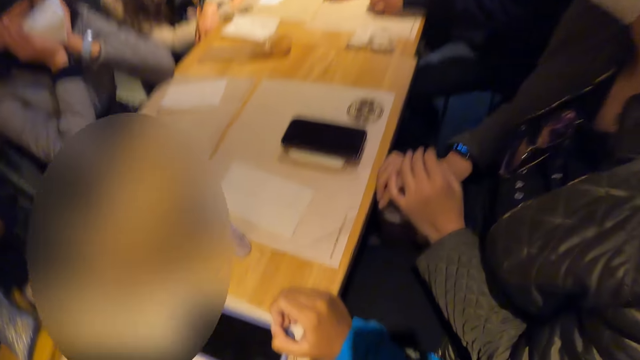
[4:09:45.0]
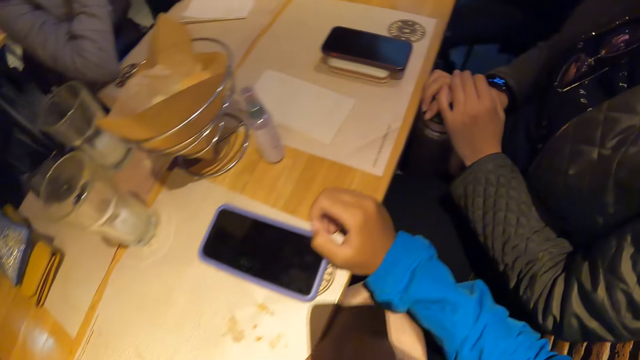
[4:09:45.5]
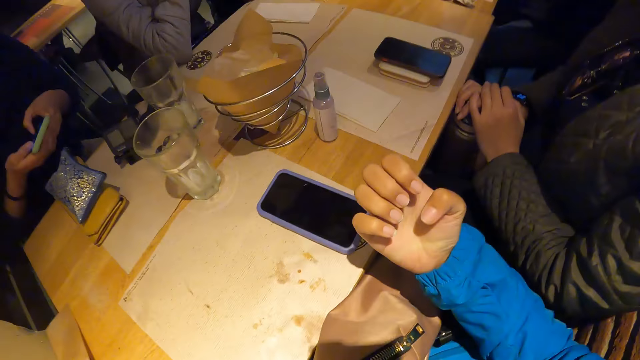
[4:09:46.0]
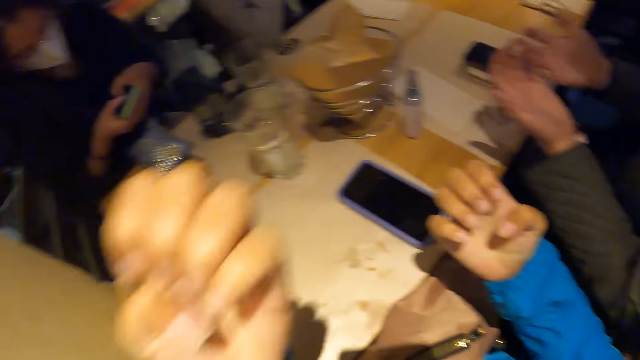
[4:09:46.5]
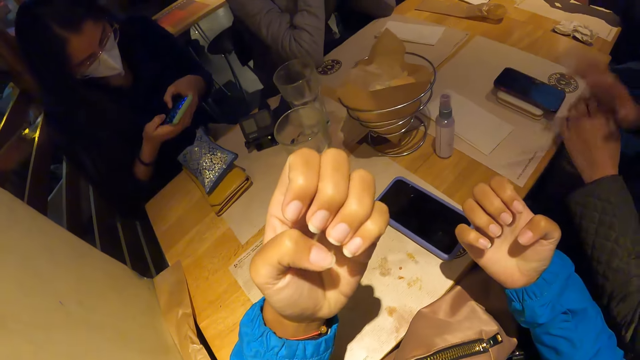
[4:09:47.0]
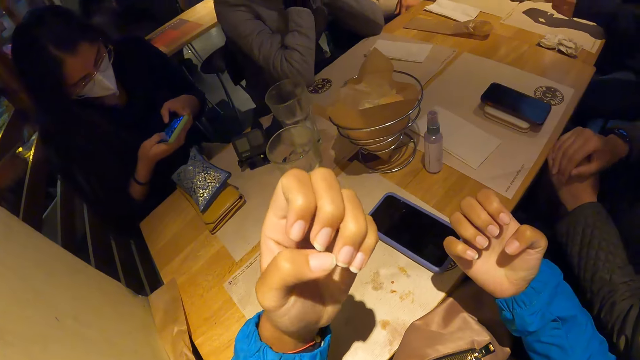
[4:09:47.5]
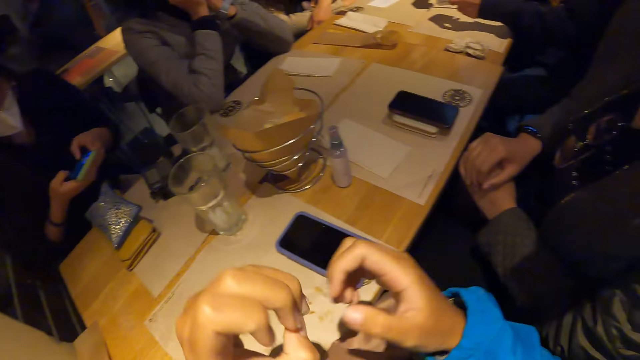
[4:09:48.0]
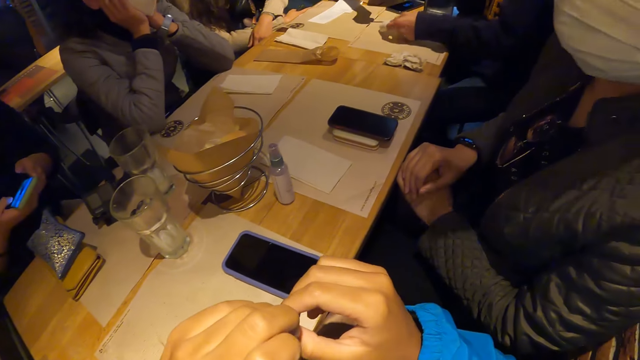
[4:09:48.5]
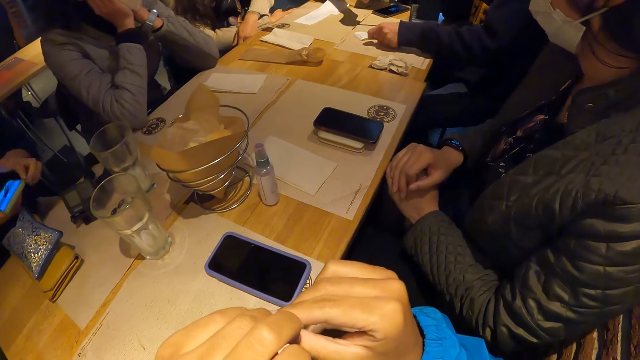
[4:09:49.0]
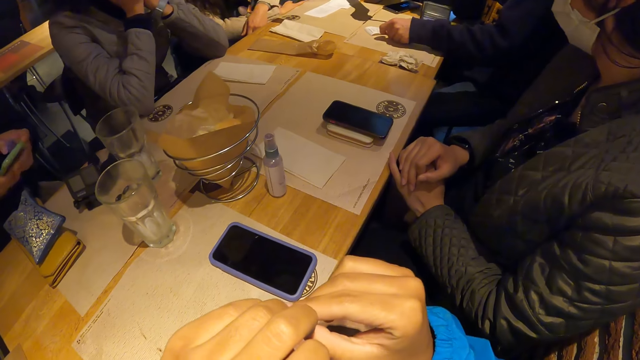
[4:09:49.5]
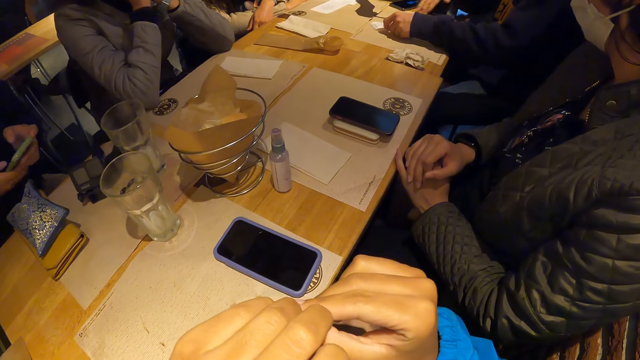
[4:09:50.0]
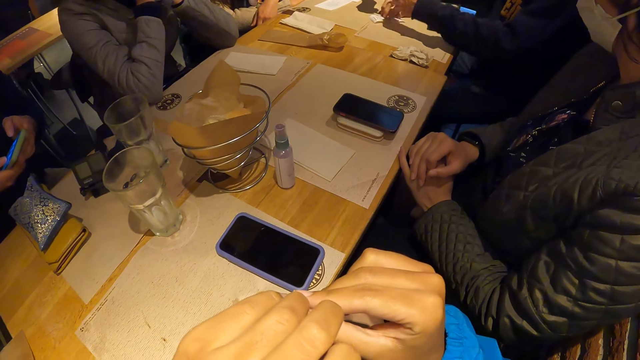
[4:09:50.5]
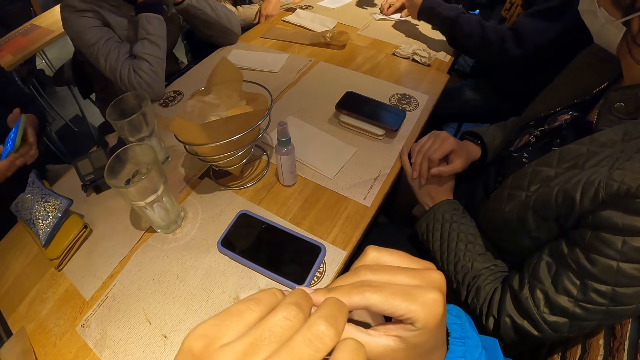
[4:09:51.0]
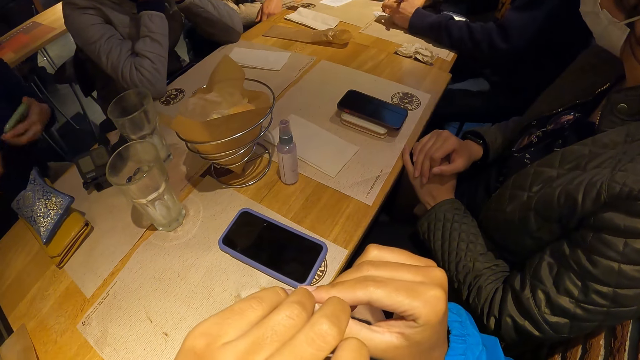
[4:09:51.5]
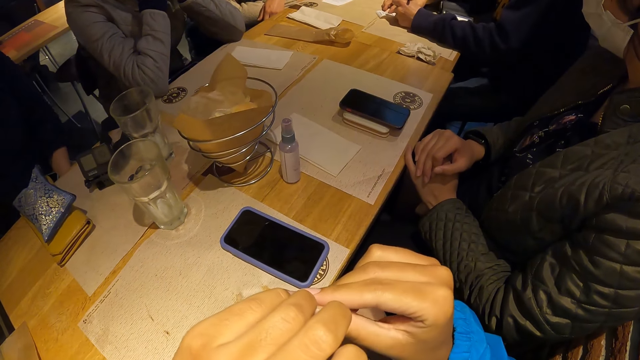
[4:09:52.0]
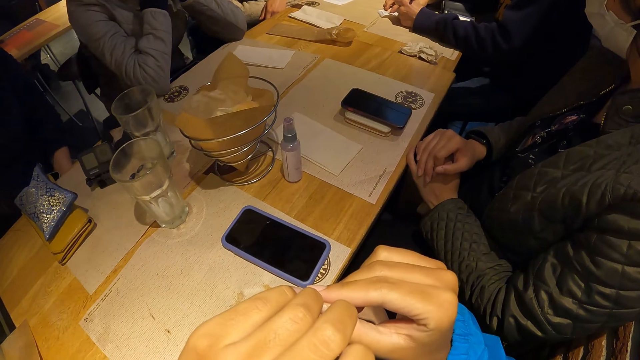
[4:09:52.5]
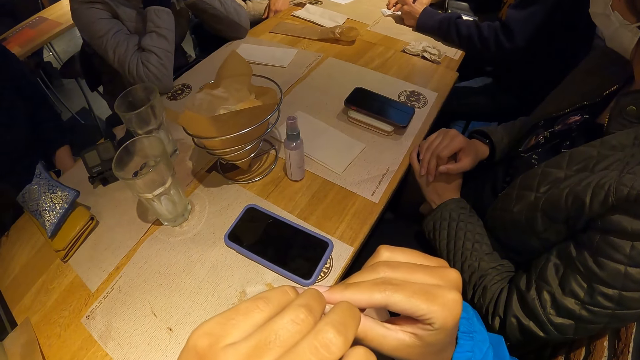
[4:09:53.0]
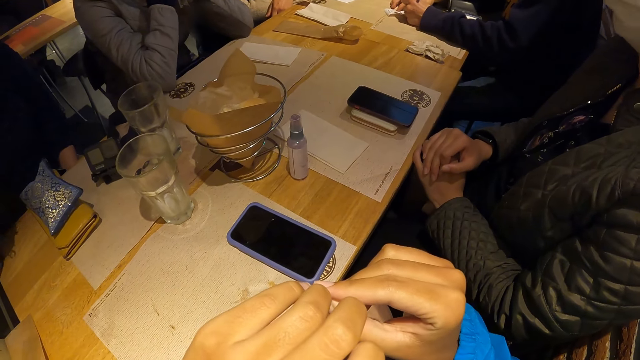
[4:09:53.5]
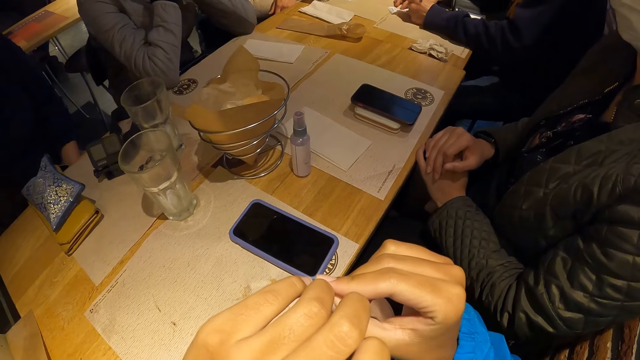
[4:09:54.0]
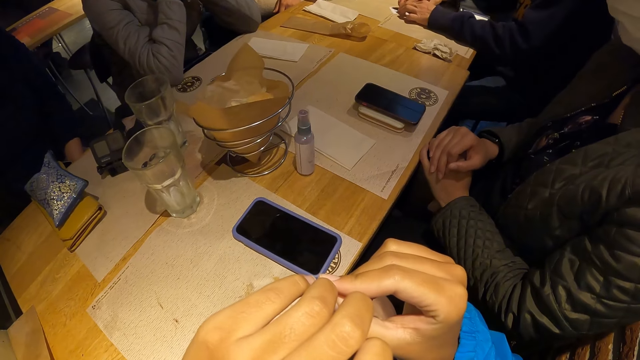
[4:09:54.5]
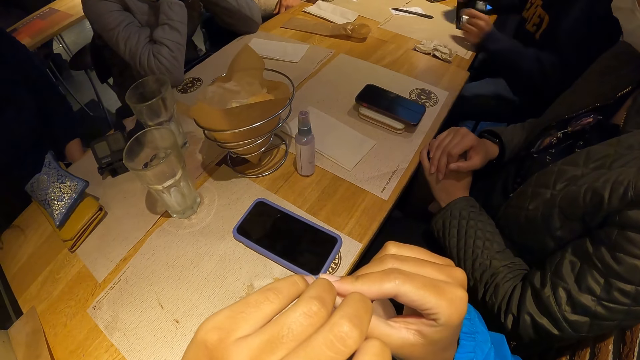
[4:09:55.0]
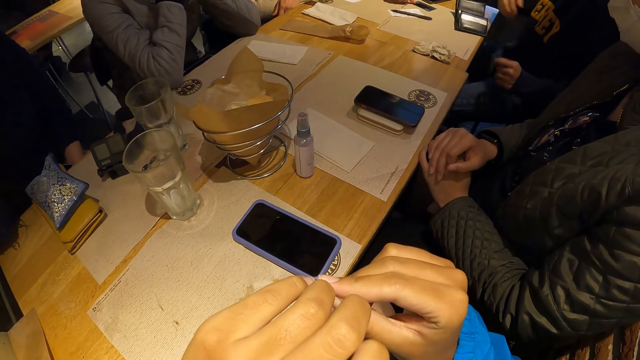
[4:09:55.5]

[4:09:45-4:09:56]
A man drops a paper on the table. The camera wearer looks at her fingers. She picks at her fingers. Another man passes the paper to the first man from the table. The other man writes on the paper on the table.

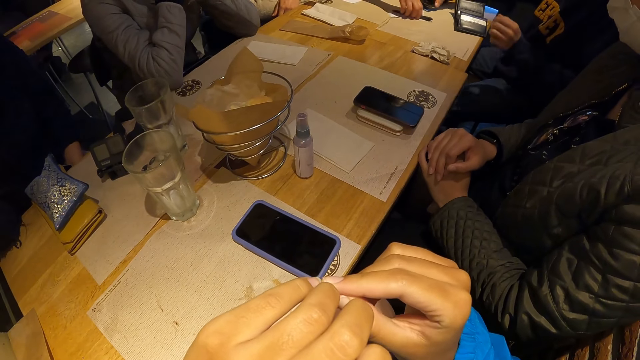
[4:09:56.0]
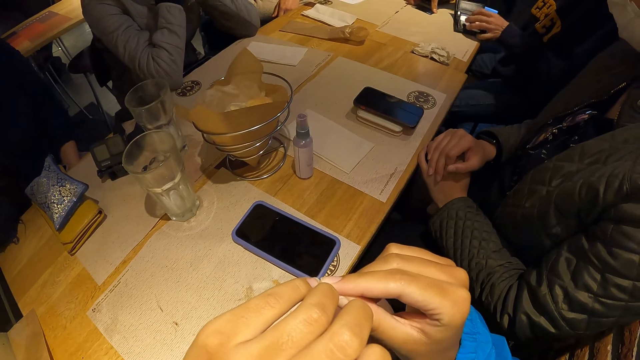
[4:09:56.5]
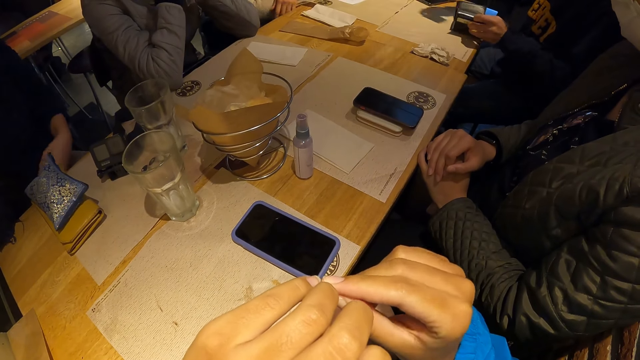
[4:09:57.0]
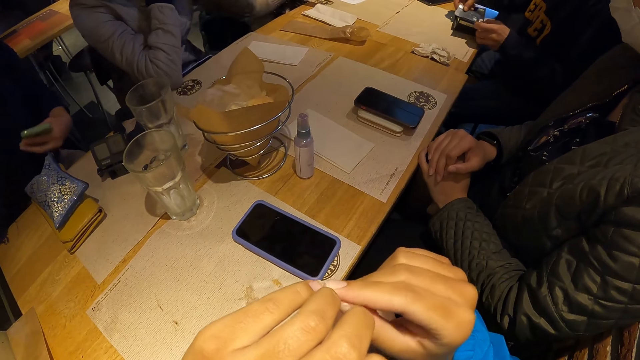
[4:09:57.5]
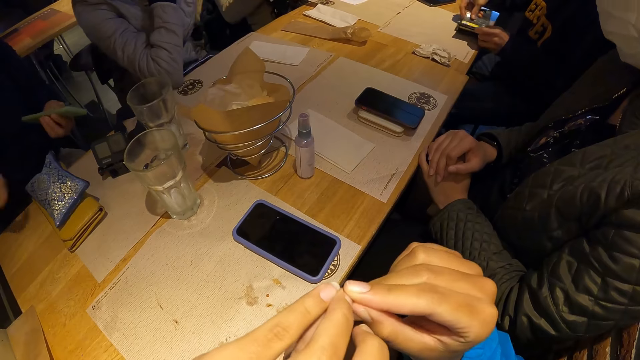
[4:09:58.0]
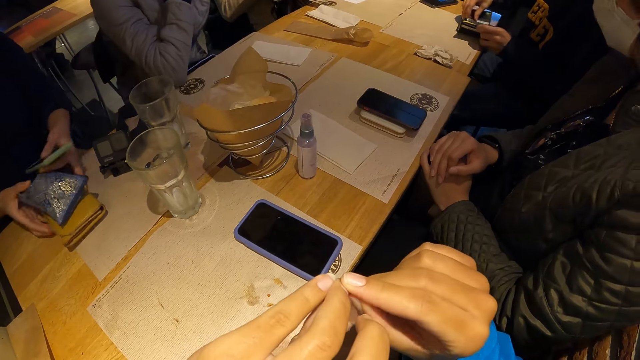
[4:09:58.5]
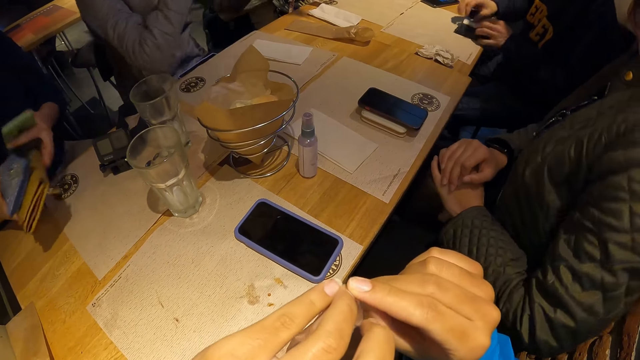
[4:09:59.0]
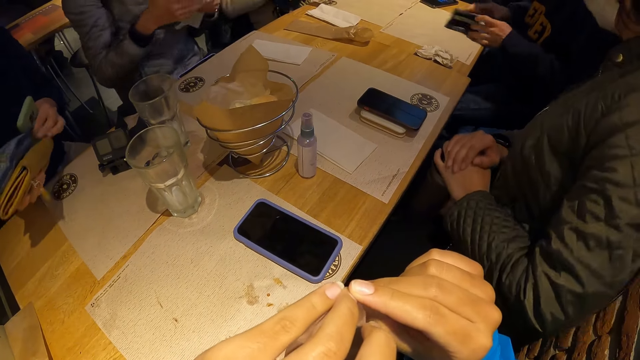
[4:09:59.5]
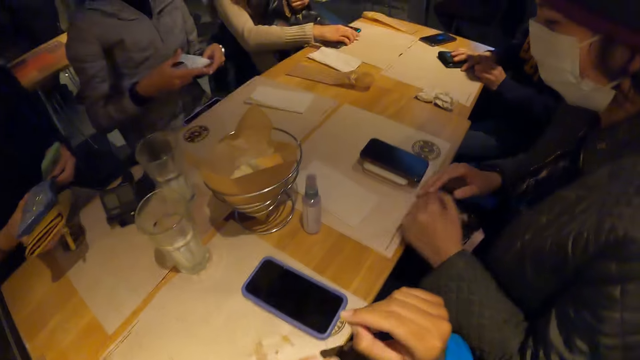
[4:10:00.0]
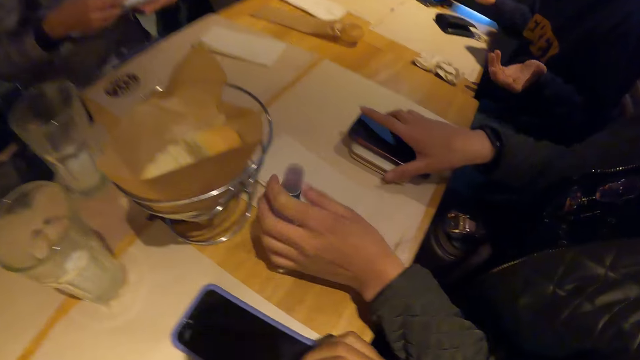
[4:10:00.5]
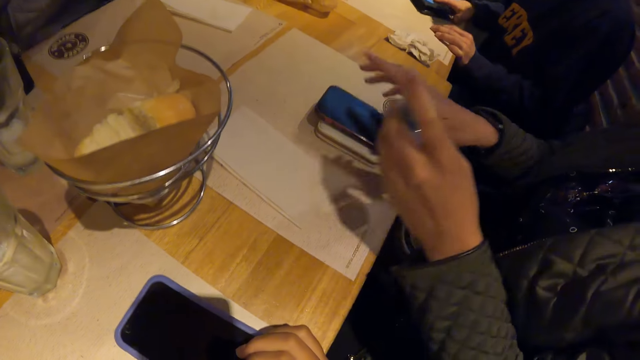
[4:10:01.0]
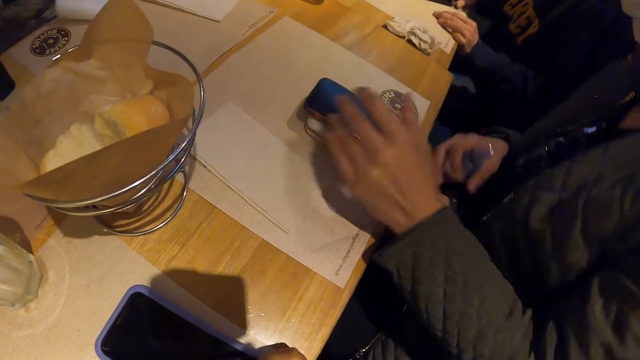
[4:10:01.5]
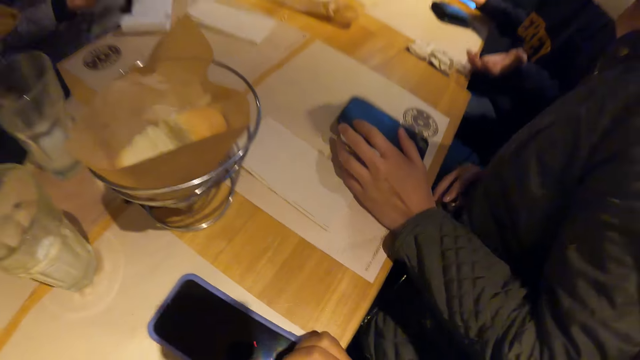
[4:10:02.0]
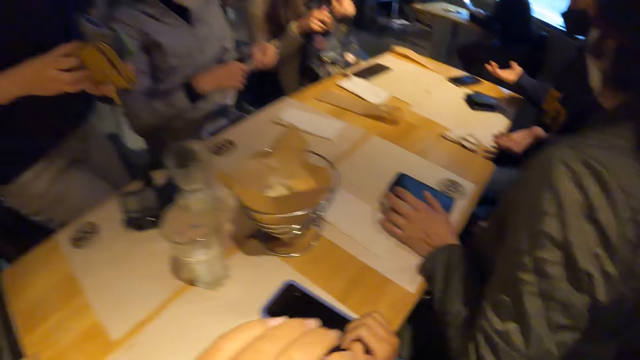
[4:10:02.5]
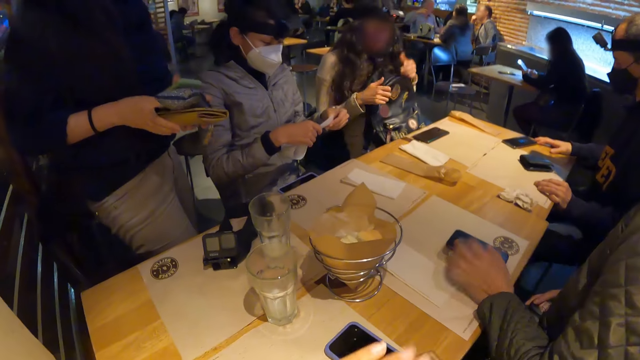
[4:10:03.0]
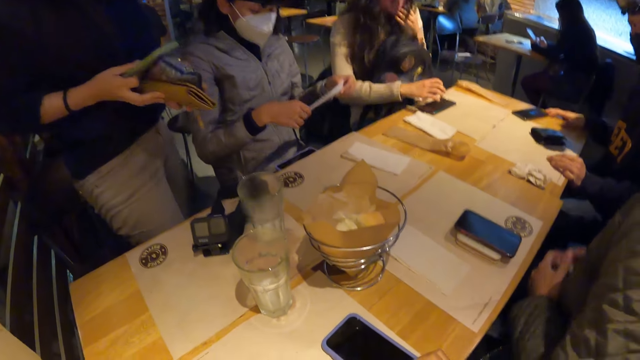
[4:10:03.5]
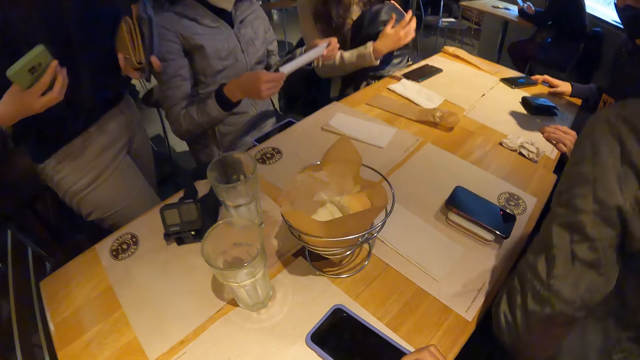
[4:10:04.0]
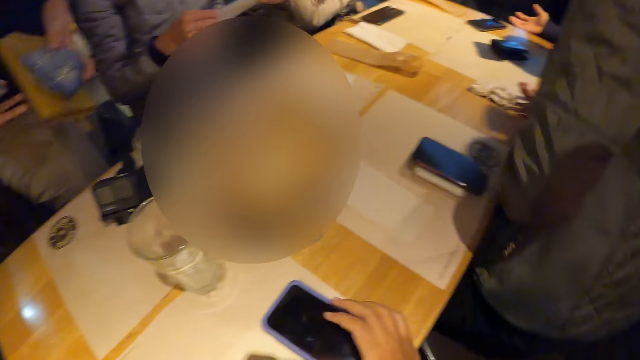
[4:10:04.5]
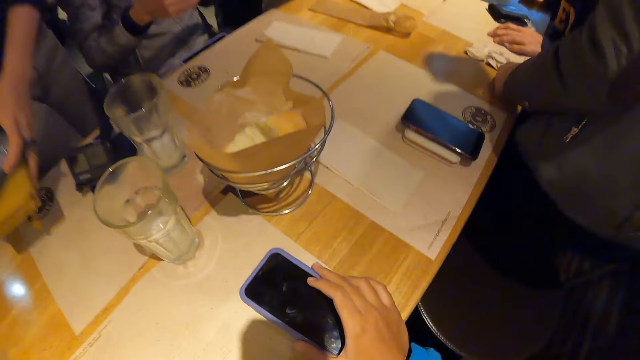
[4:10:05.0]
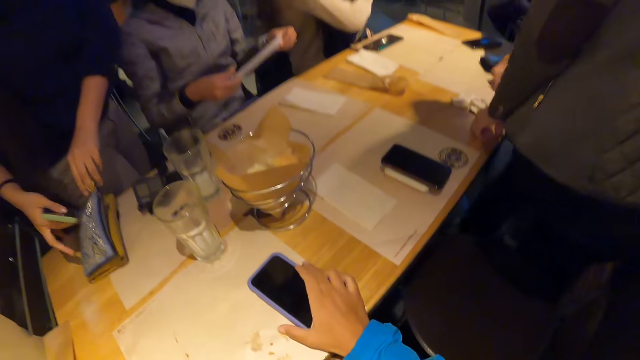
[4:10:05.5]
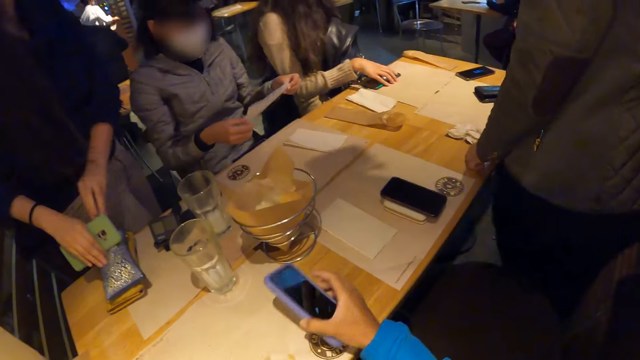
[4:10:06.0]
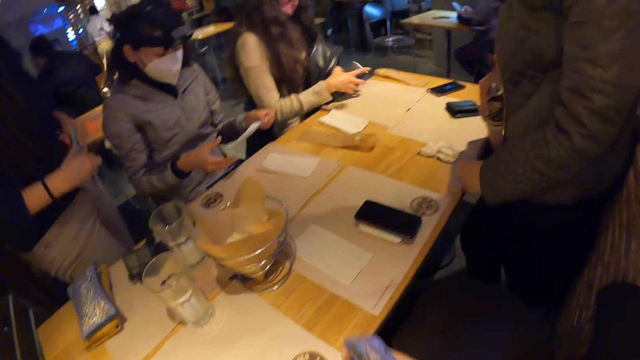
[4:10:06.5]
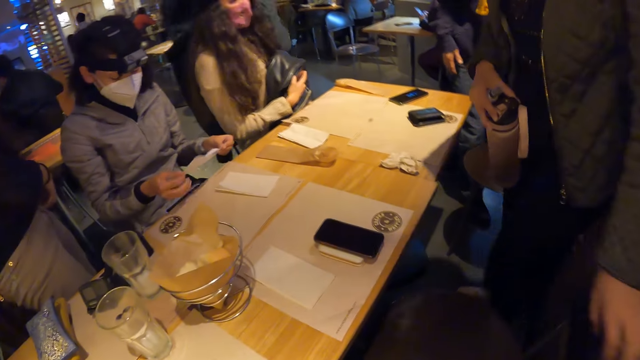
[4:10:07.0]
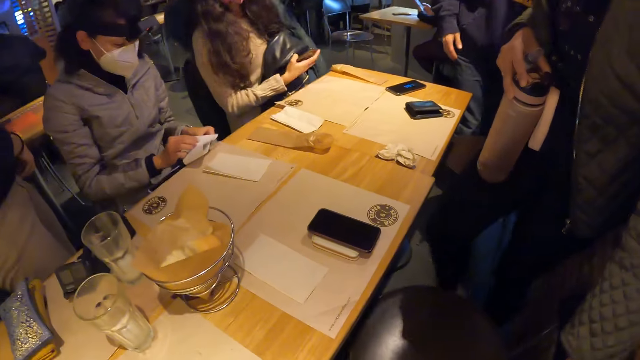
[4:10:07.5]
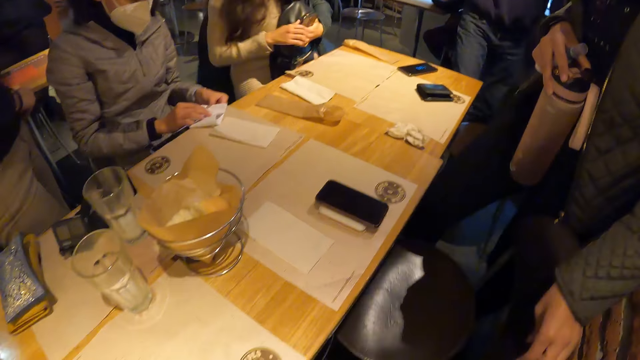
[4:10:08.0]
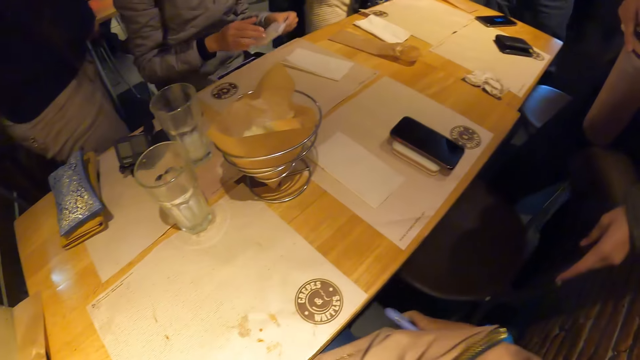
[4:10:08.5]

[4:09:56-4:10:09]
A man picks up the pen and paper from the table with both hands respectively. Another man takes the card from the table and puts the card in the wallet. A woman lifts the bag and purse from the table with both hands. A third man holds a paper with both hands. Another woman holds the phone from the table and takes the sanitizer from the table. The first woman stands up and puts the purses on the table. A third woman looks at the receipt. The camera wearer picks up the phone. A fourth man stands up. The camera wearer stands up. A fourth woman picks up a mobile phone. The first woman puts the phone in the pocket. The third woman folds the receipt.
